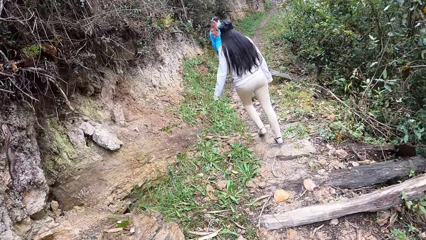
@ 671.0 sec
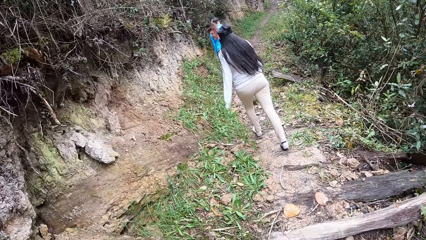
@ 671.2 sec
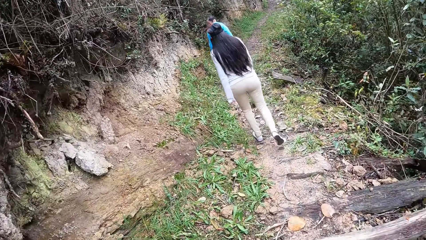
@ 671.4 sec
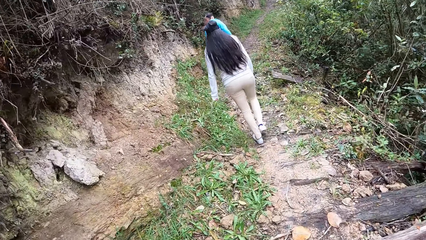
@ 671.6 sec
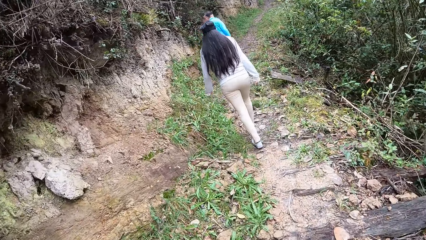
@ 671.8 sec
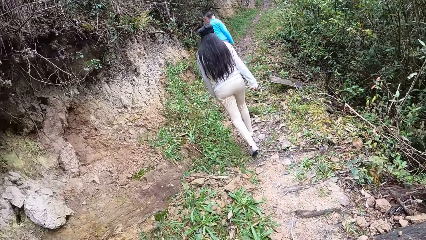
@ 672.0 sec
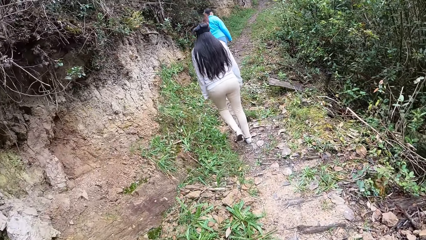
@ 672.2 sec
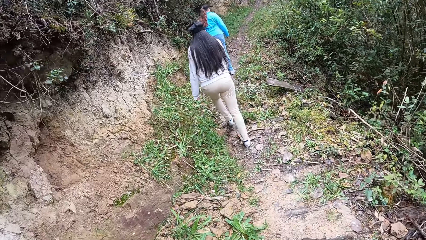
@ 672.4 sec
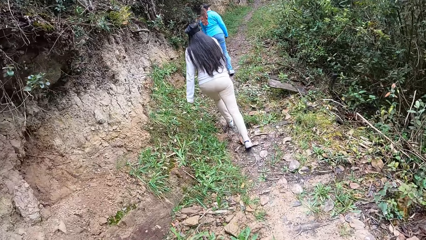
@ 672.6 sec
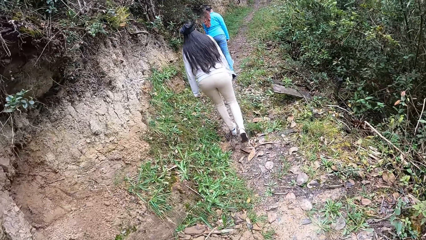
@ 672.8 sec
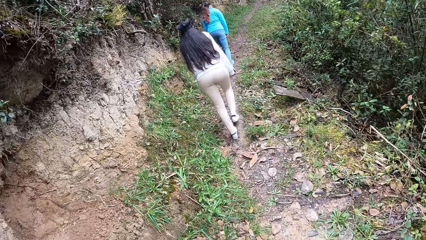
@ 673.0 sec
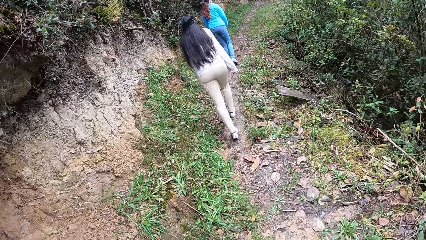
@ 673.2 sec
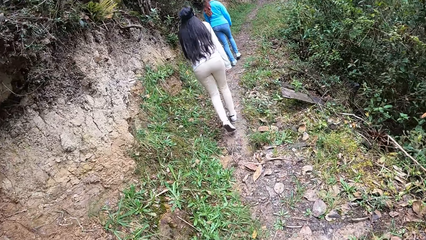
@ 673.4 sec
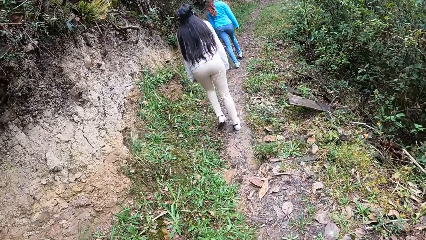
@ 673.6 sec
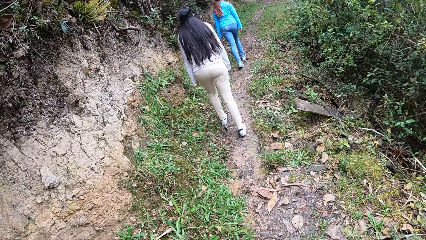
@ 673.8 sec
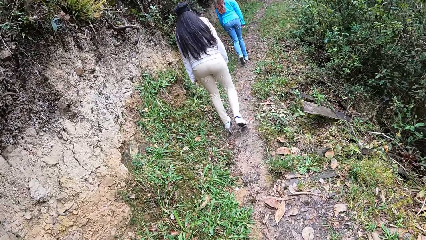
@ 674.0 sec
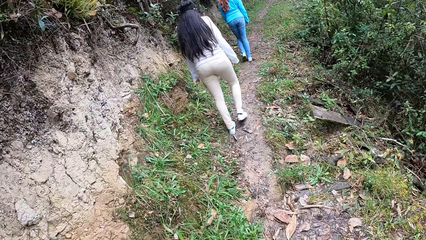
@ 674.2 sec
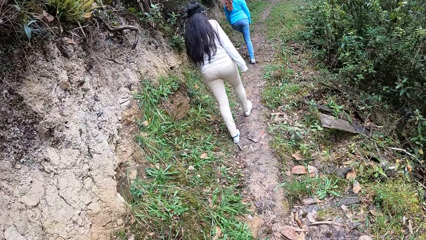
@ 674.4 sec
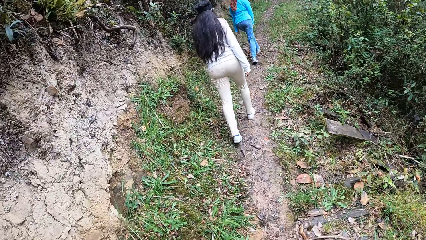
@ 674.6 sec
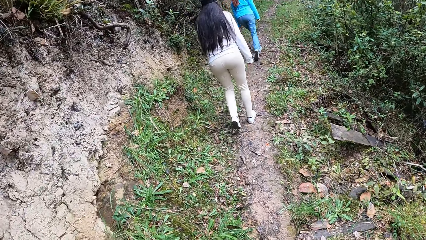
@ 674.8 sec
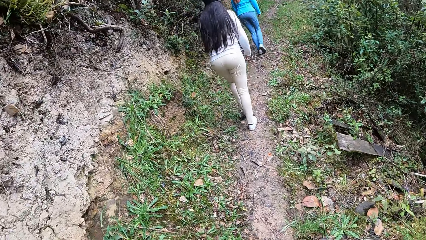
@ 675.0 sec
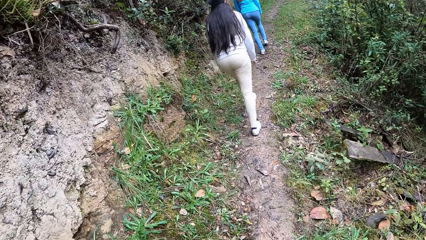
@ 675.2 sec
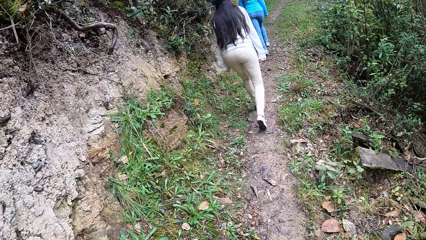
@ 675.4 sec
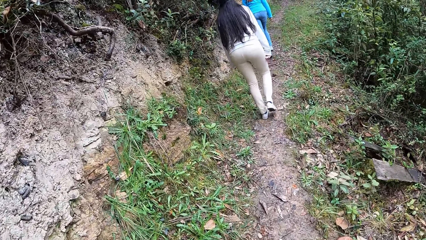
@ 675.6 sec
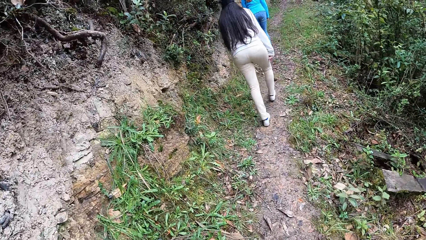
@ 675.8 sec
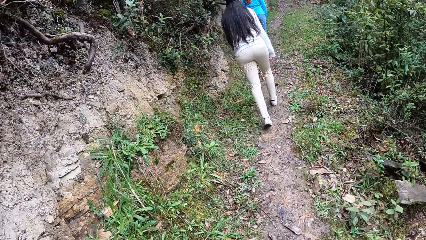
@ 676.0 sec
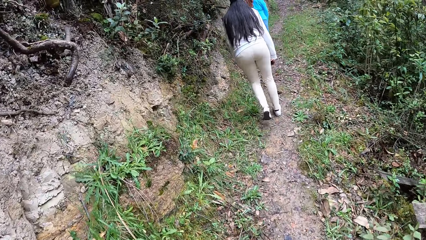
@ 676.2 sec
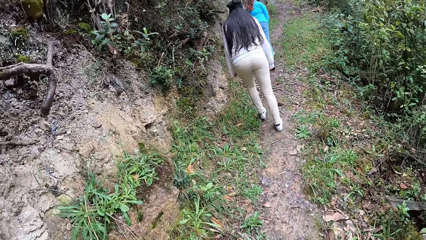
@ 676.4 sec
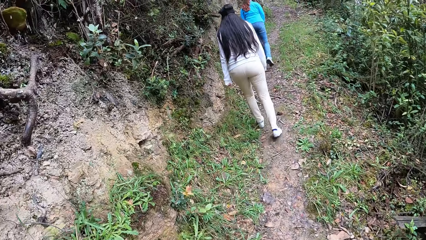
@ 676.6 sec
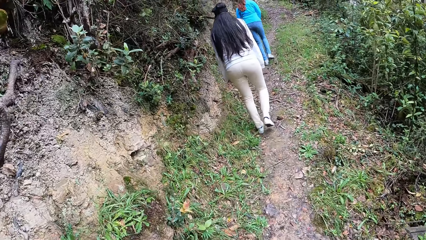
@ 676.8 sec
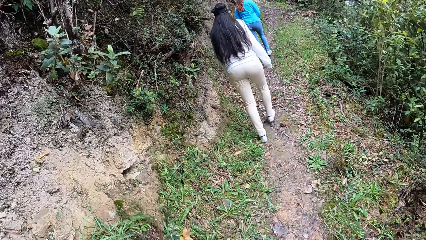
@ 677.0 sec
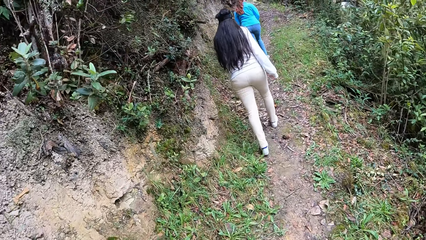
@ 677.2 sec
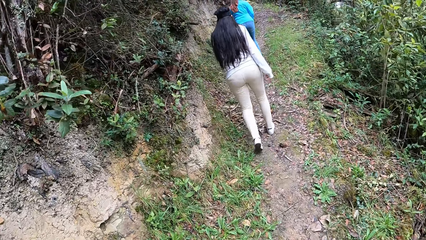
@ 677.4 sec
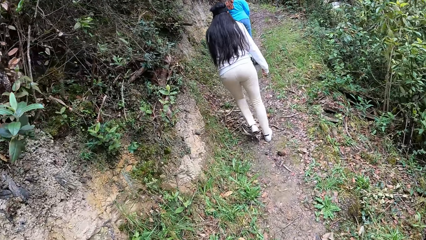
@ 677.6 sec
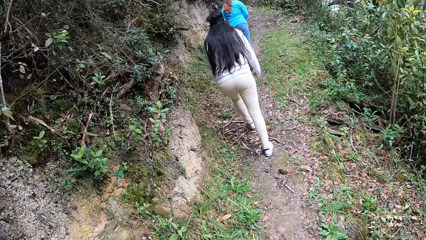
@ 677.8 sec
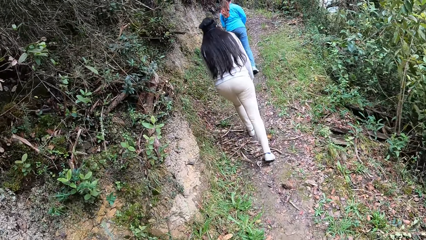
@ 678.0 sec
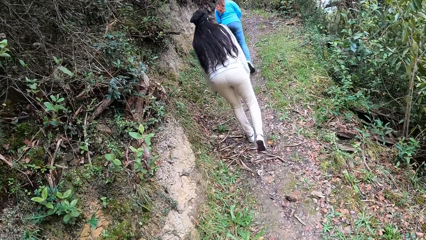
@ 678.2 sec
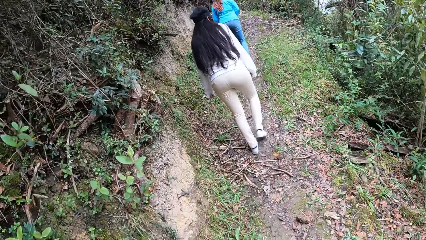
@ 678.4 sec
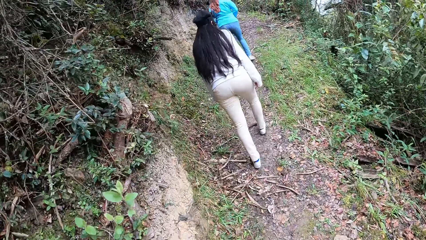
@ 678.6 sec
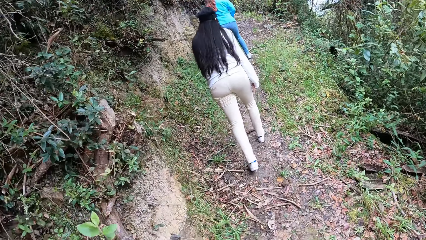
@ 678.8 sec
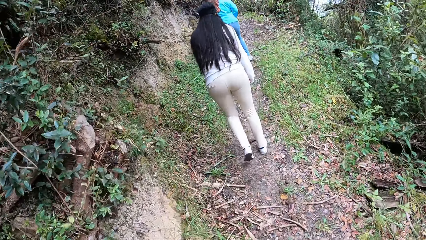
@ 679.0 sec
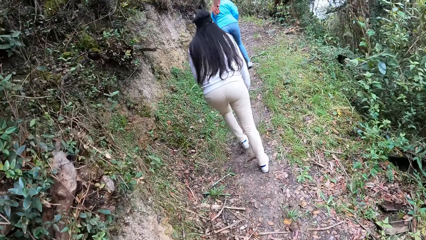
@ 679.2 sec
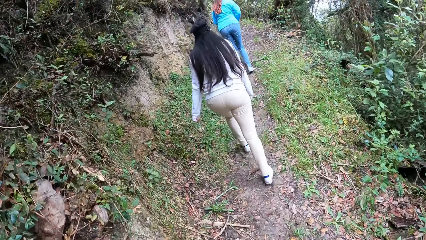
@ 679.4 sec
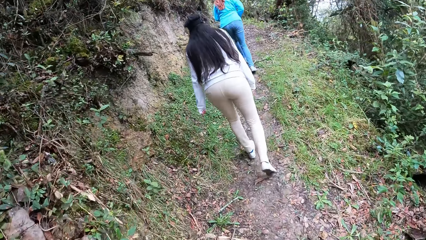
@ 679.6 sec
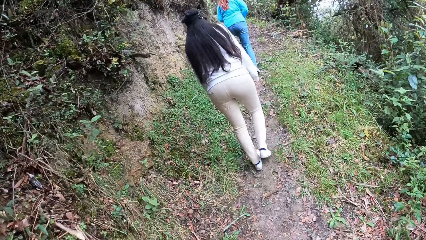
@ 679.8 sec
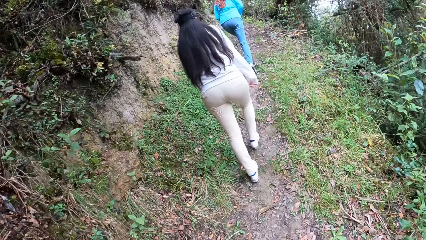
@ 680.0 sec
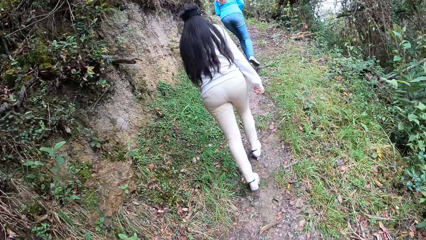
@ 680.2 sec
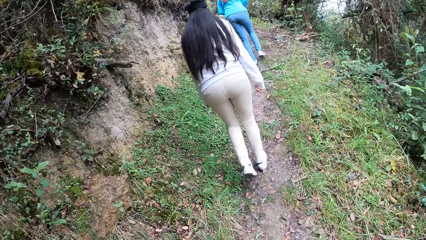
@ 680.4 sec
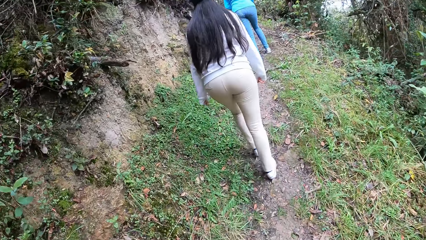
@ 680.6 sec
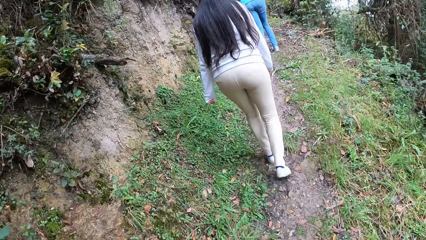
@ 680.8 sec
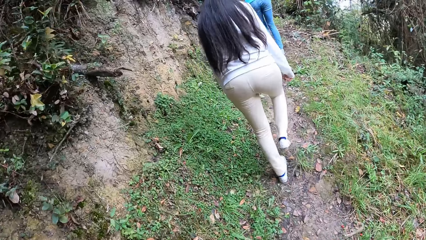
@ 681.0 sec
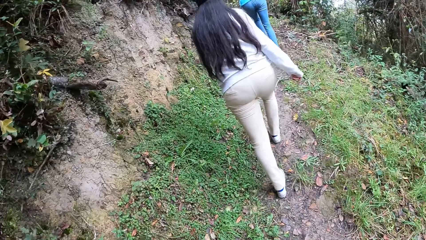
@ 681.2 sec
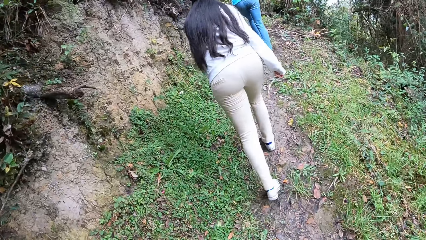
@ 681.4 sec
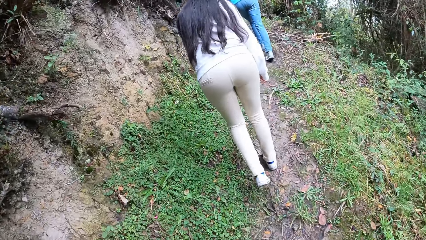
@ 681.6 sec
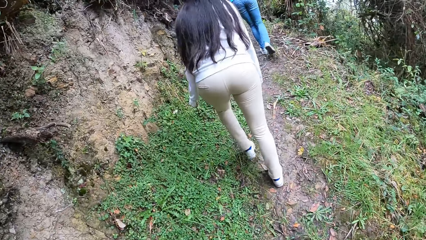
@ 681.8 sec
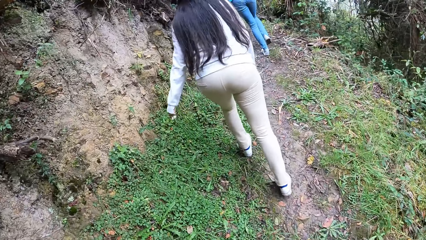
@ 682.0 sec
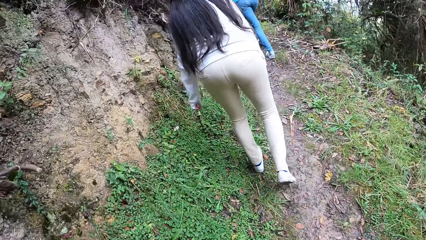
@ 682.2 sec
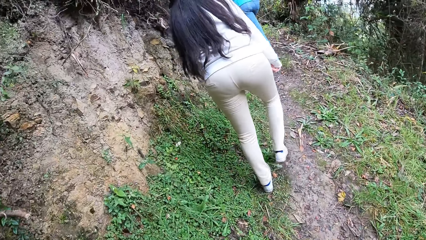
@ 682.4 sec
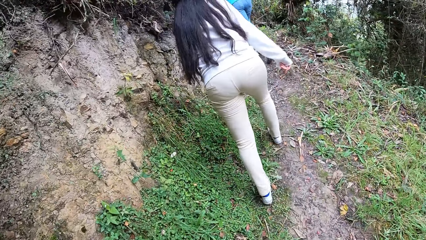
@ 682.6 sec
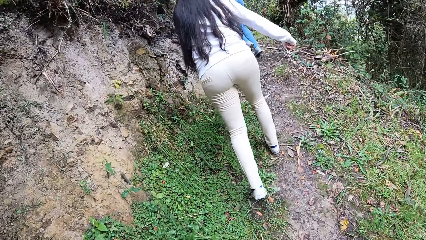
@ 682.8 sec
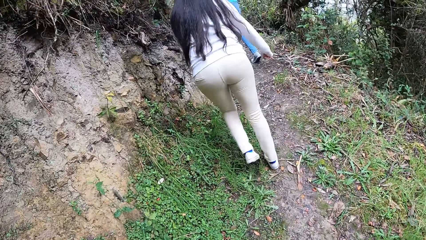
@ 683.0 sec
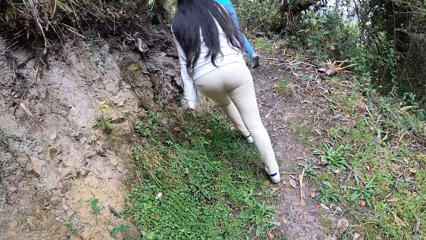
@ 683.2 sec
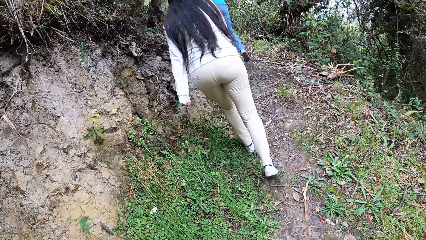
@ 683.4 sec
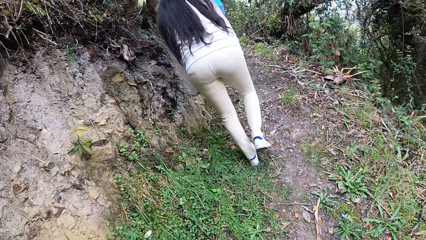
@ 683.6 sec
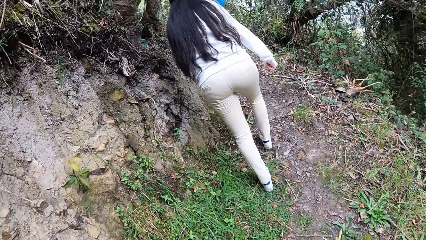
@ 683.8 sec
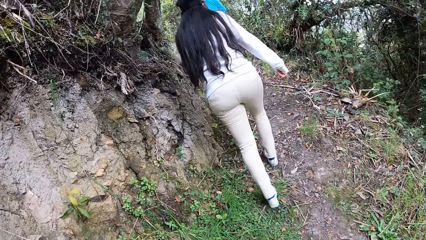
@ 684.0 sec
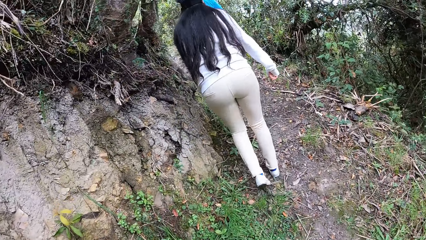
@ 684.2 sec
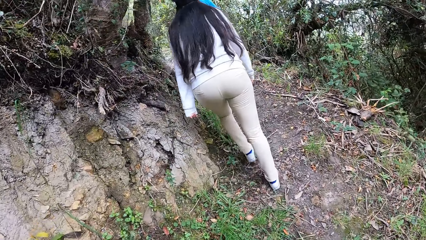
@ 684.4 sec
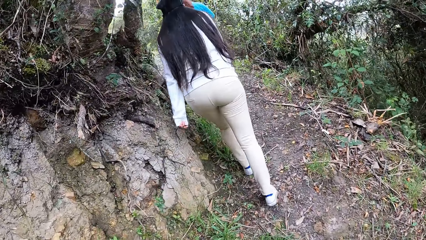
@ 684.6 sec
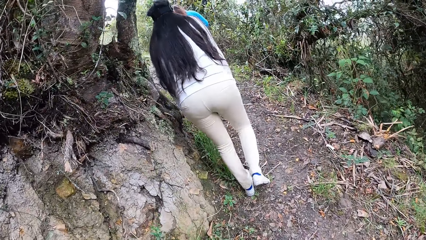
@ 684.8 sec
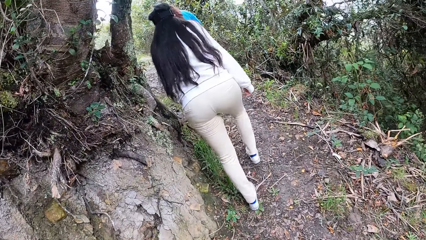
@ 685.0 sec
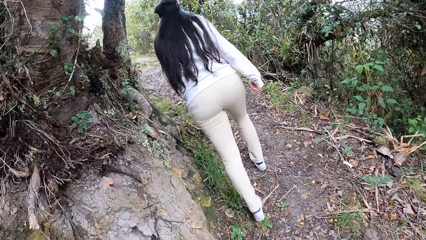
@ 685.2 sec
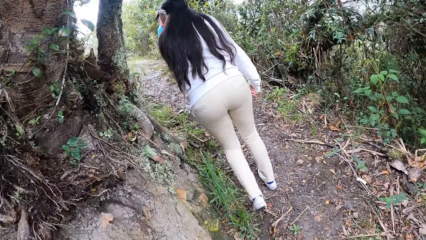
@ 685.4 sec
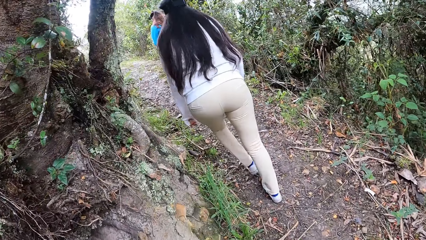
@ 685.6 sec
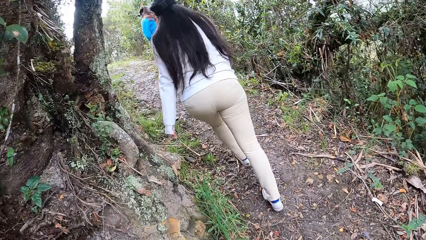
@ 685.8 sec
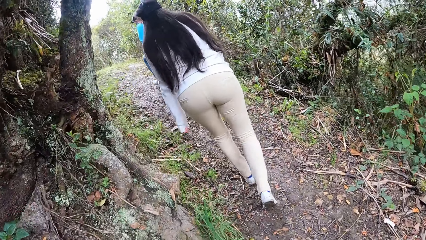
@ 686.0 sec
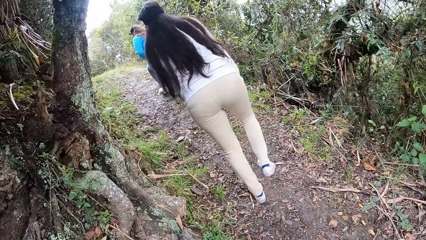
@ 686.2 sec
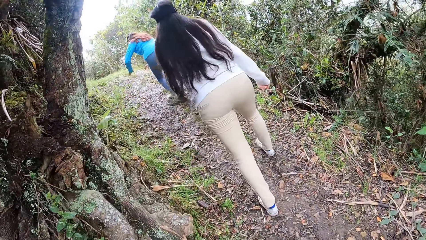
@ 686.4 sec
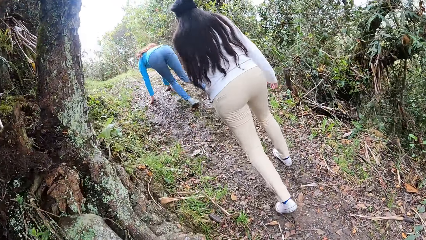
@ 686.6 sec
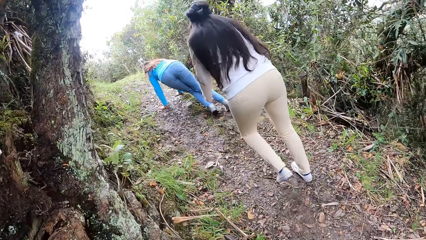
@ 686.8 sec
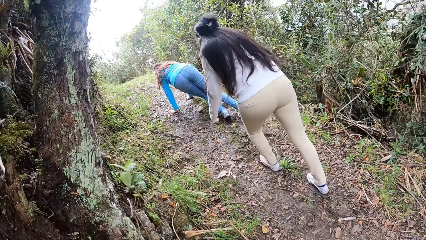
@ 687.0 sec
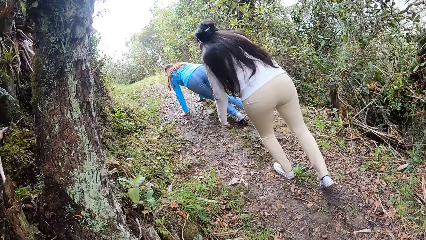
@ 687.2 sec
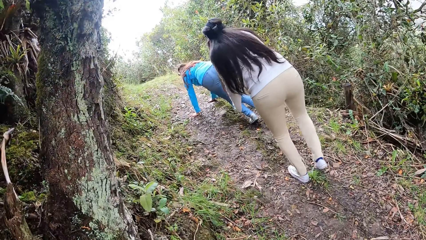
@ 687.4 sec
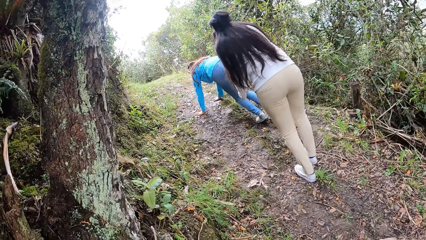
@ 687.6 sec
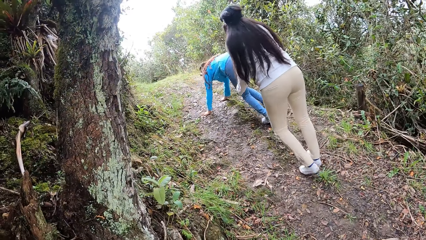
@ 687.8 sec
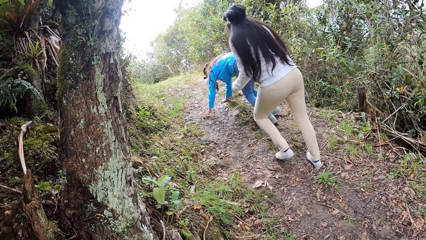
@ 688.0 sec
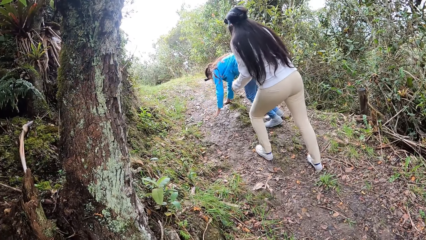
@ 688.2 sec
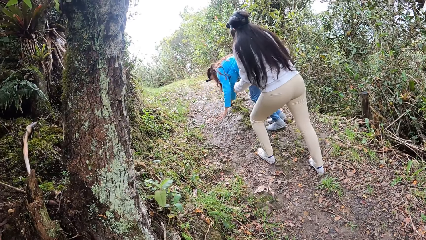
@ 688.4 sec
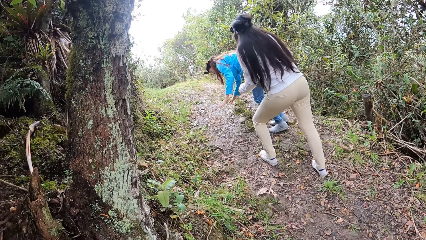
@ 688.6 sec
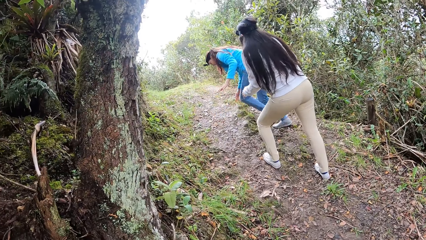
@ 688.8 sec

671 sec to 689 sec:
The lady falls down.
